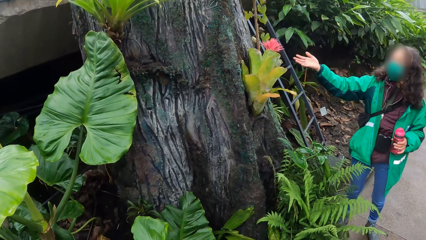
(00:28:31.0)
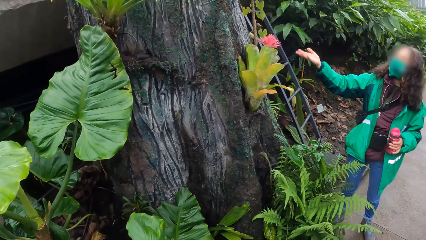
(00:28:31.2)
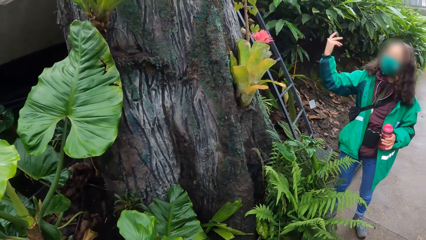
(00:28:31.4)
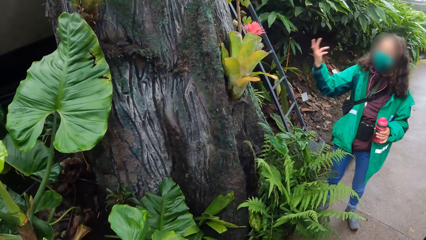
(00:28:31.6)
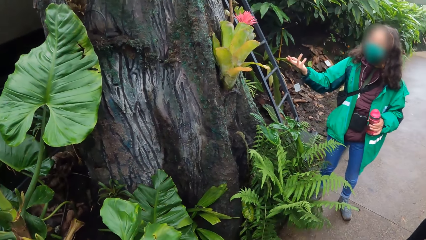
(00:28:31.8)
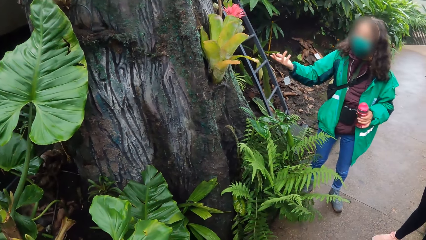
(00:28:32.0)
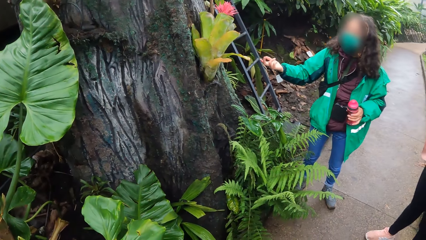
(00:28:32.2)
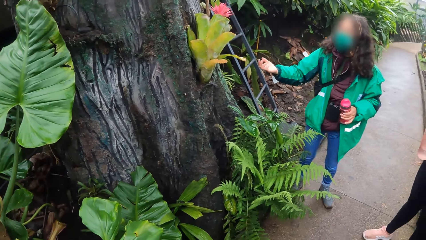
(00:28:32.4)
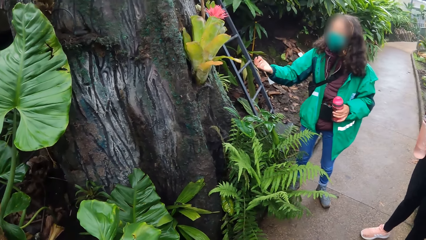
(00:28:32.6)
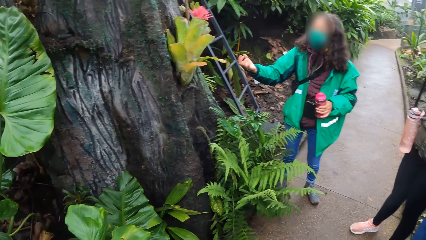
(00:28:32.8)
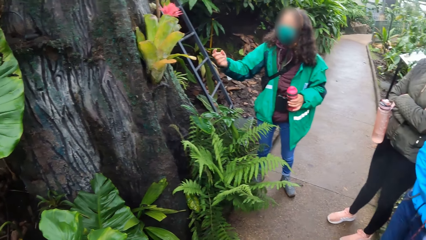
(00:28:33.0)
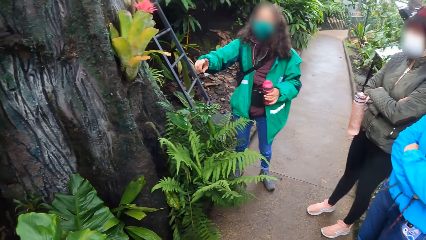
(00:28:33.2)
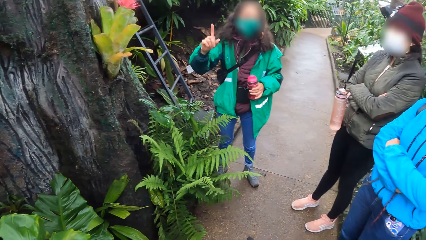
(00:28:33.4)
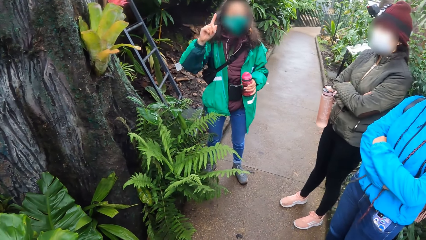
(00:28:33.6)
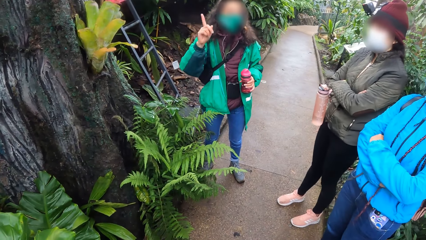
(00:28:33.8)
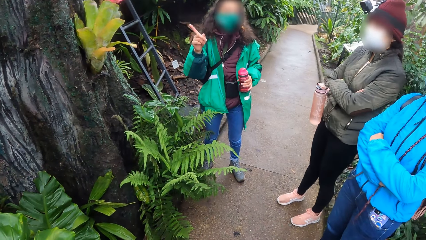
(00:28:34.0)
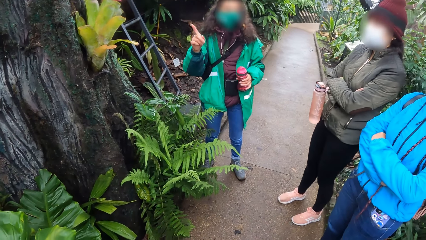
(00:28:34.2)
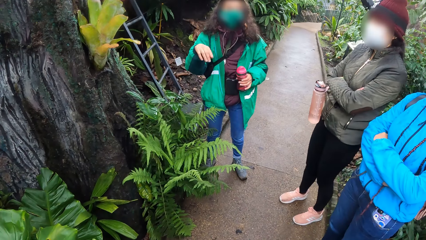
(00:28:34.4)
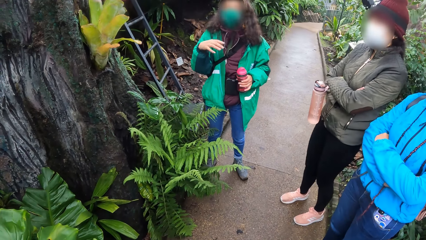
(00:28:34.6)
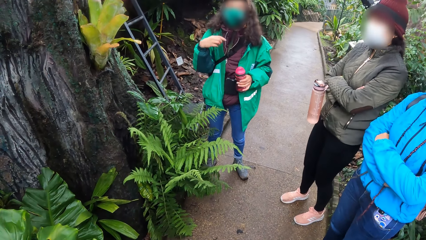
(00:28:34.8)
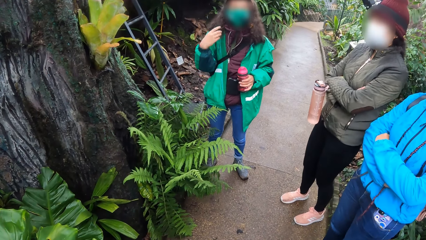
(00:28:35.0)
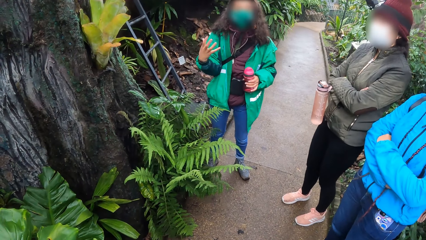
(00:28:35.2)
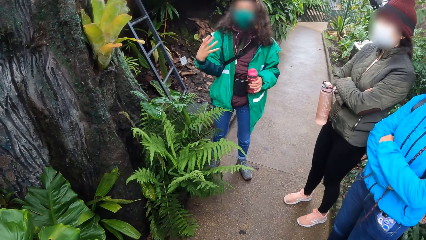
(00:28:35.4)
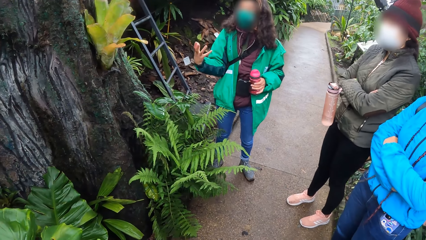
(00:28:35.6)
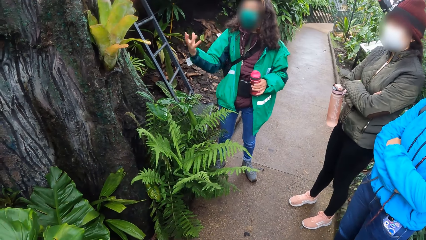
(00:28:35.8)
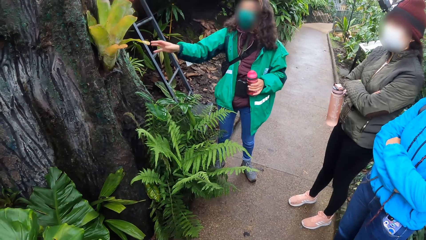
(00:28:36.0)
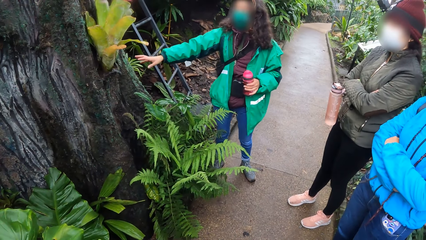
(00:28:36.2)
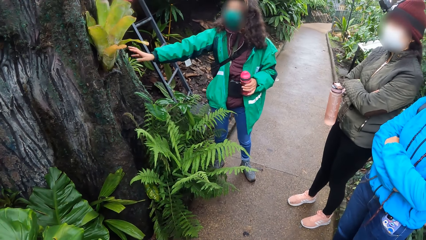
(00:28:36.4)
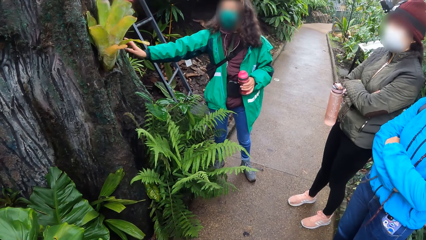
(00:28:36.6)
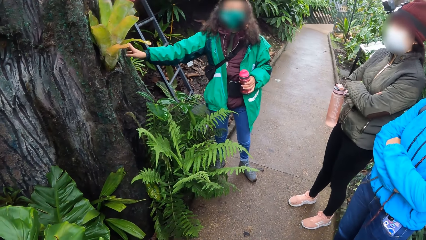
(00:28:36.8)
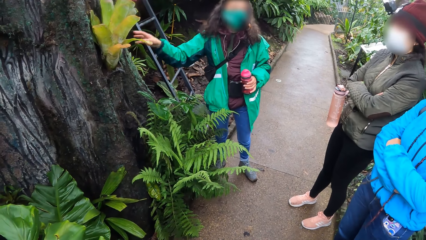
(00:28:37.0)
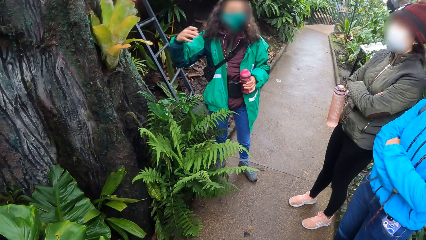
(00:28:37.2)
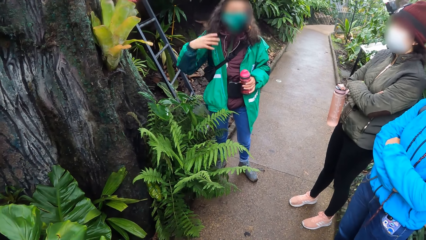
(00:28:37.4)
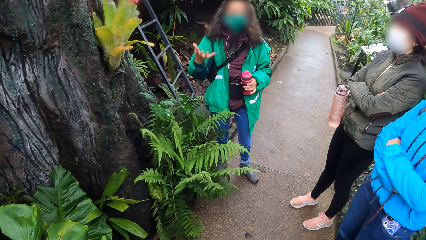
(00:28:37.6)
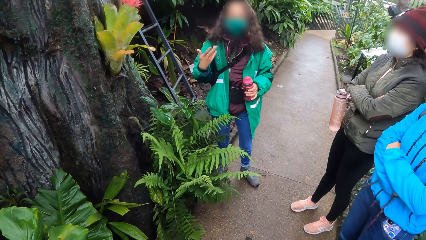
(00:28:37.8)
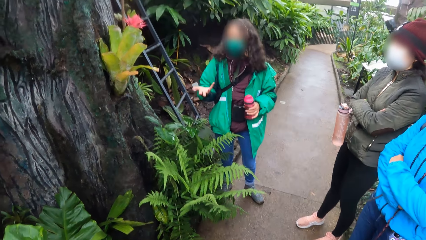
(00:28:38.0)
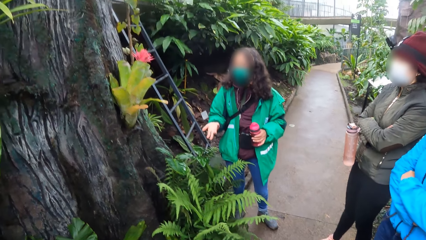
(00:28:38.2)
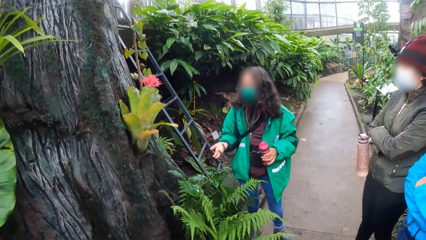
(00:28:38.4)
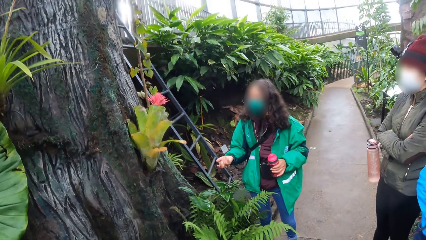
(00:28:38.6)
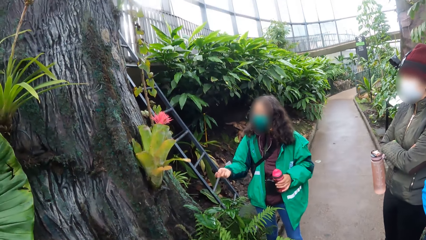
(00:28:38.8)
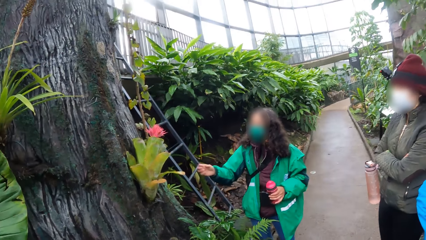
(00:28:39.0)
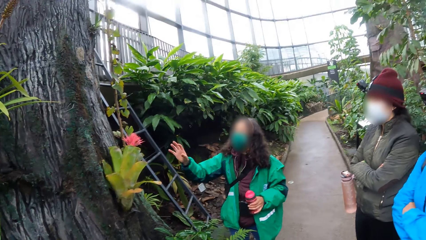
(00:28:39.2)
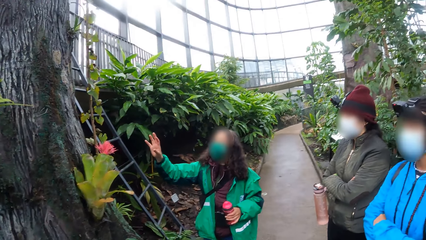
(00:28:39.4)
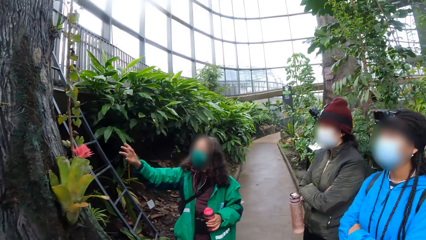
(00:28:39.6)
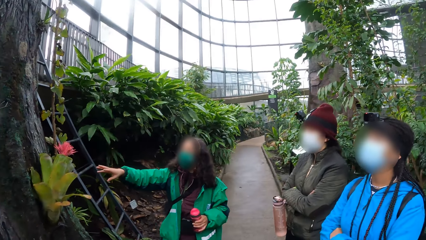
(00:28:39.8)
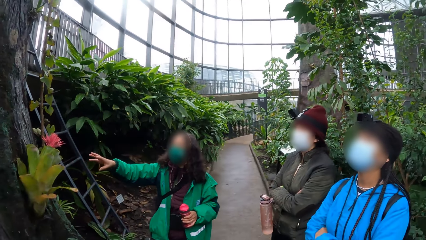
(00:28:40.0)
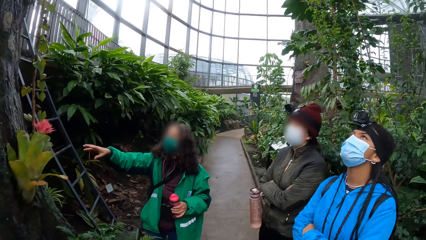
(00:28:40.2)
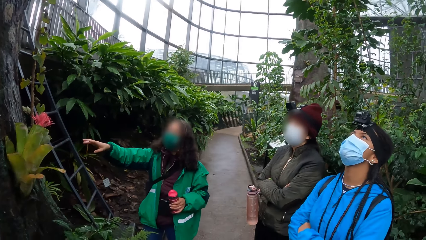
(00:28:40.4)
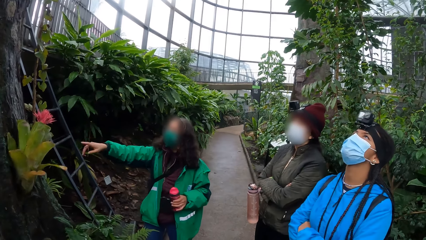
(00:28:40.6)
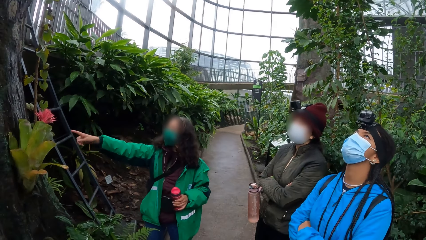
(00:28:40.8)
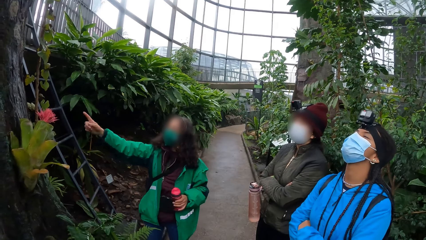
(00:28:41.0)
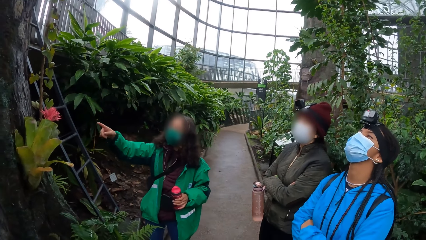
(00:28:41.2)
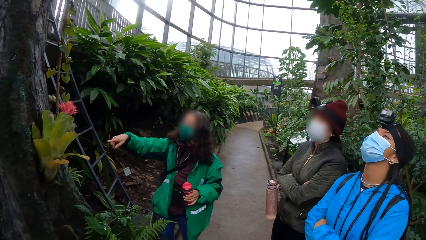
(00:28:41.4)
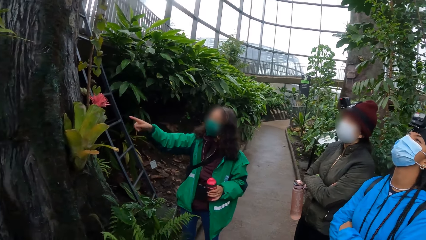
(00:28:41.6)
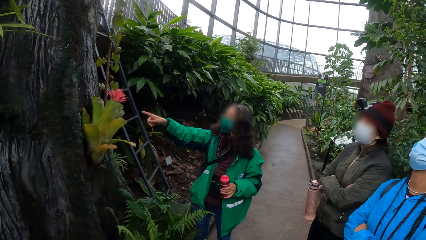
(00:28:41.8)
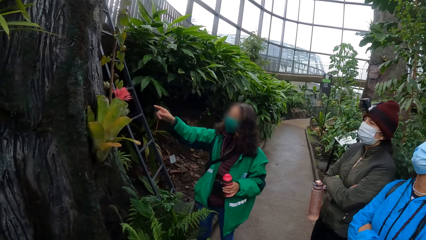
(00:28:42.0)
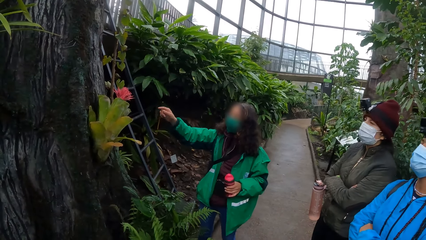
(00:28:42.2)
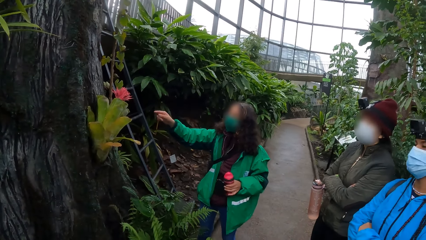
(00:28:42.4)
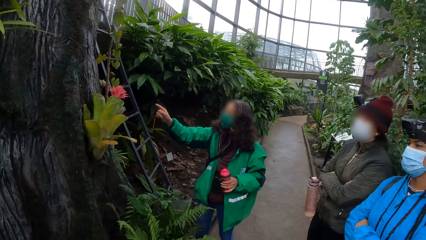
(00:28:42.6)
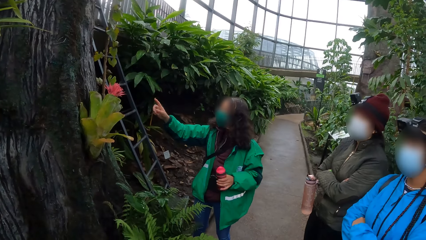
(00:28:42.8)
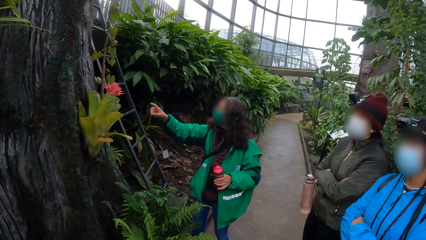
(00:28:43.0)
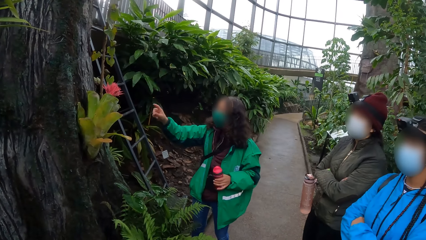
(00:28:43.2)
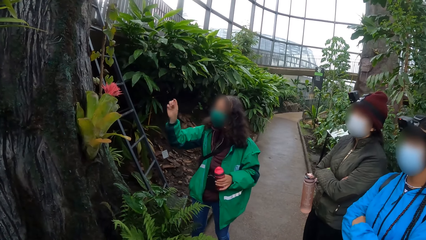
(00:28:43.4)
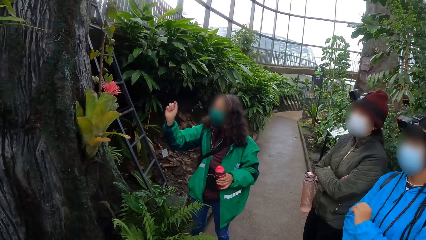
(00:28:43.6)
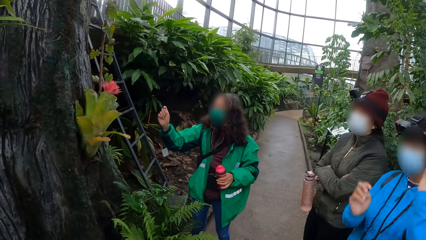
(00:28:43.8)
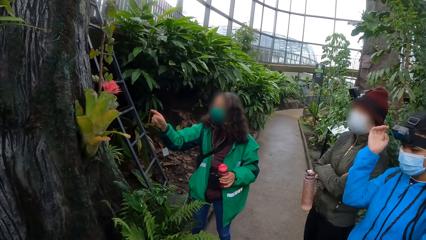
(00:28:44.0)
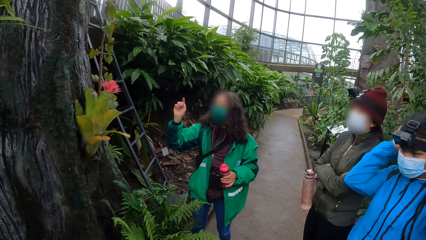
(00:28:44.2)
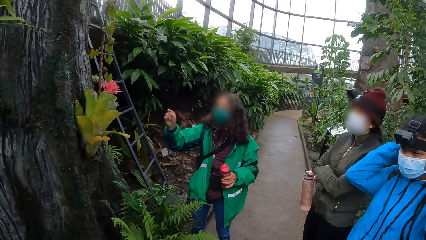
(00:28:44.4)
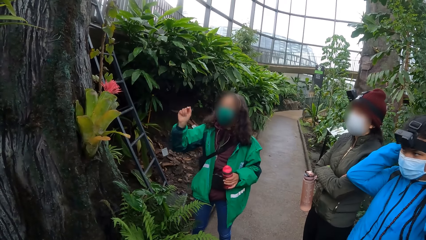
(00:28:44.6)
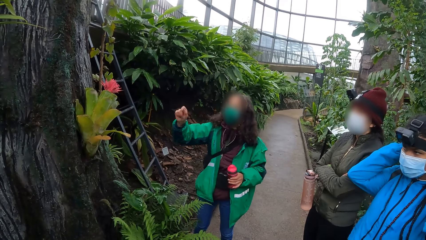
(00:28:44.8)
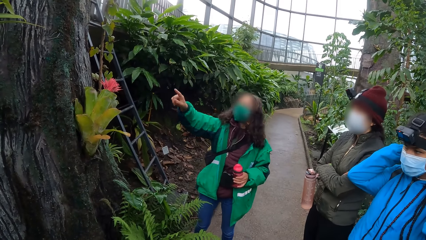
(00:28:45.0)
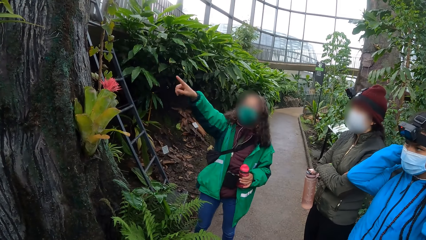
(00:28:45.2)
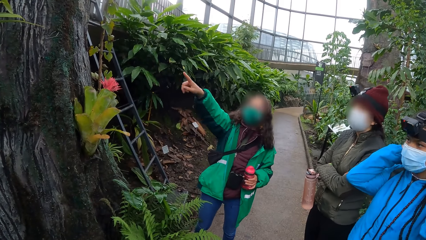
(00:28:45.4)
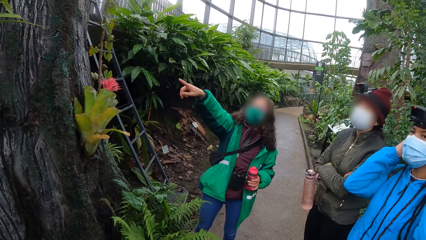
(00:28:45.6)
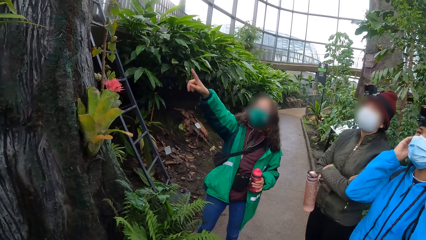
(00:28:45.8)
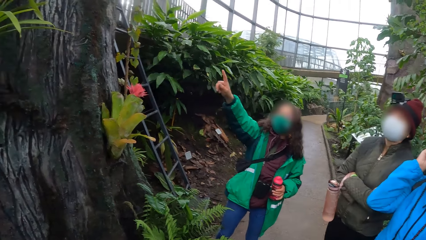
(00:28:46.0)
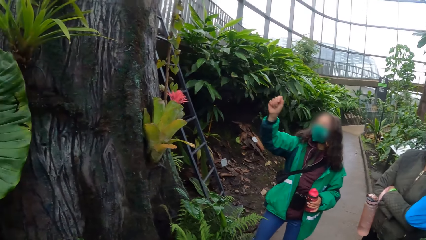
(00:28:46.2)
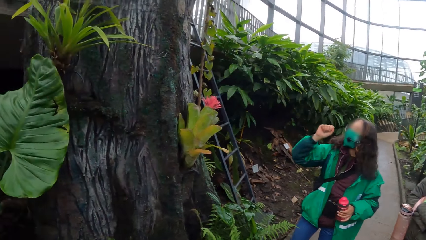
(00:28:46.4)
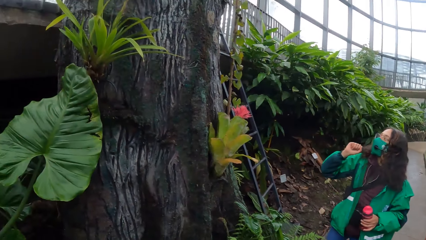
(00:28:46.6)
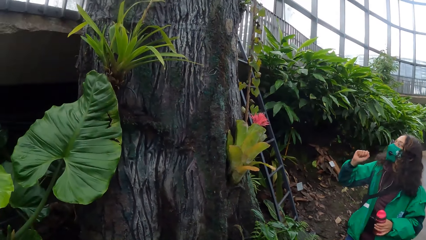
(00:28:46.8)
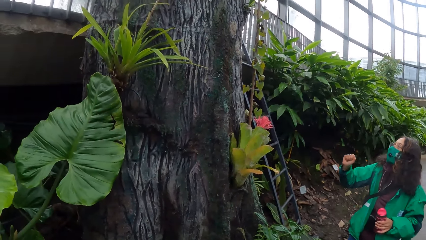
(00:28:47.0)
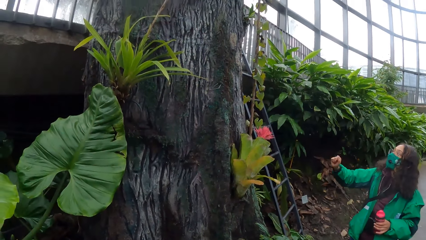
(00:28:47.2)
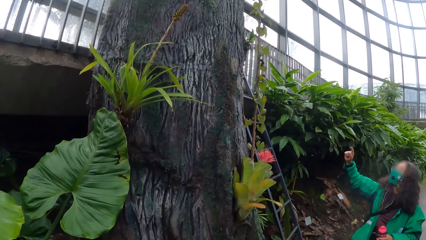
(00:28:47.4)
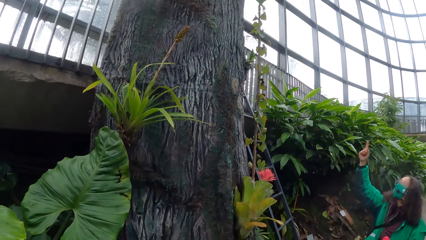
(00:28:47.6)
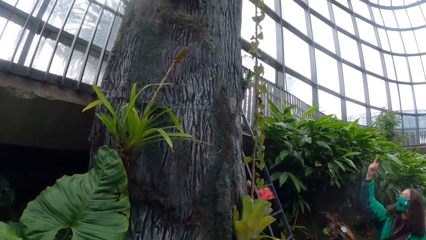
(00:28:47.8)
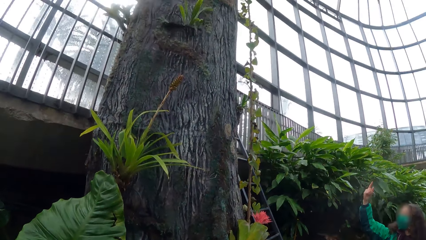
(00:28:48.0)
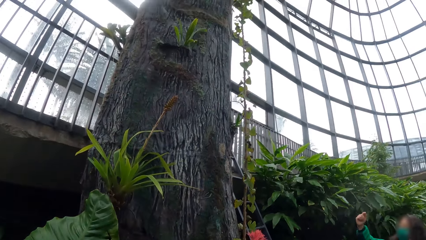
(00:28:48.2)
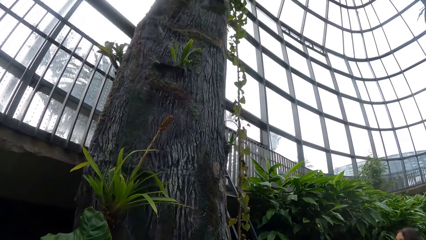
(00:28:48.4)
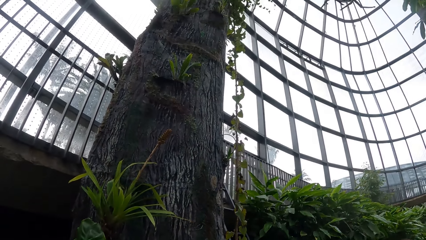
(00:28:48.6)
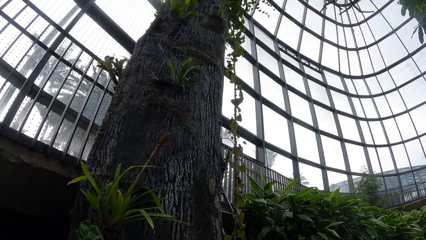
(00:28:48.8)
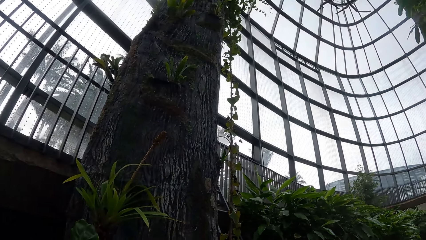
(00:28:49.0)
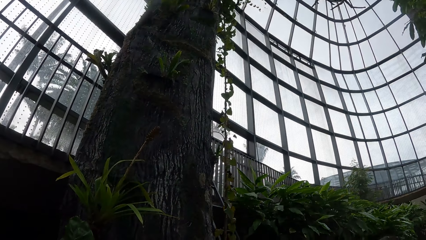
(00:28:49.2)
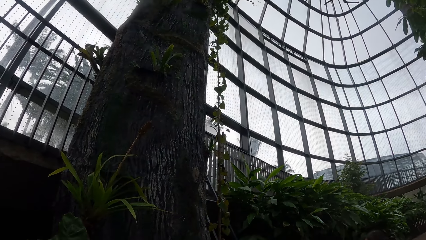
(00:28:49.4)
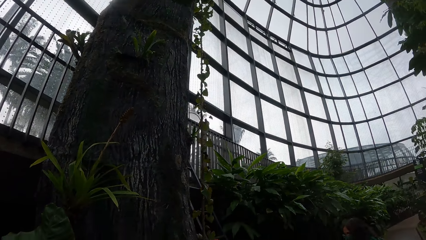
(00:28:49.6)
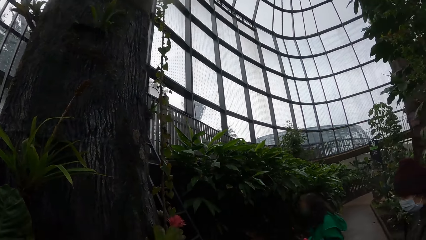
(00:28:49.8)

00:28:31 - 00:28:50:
A person talks to the camera wearer, another person, and a third person. The first person points at the tree with her finger.
